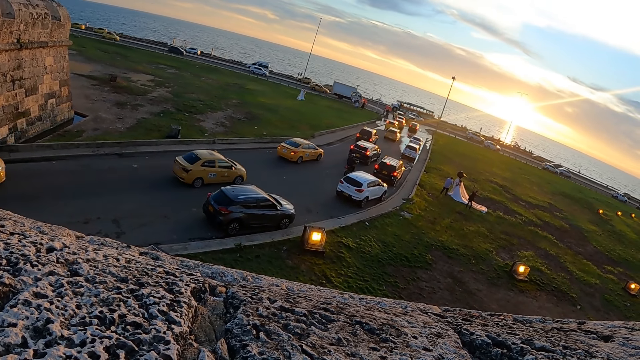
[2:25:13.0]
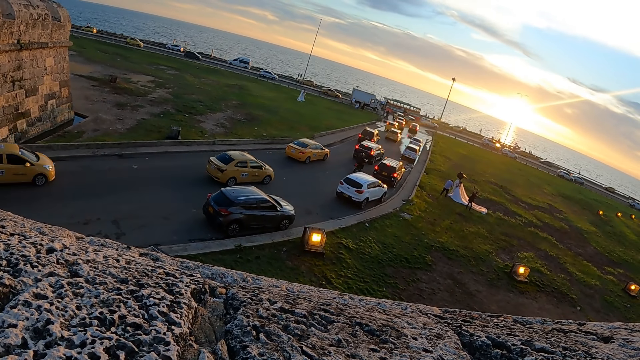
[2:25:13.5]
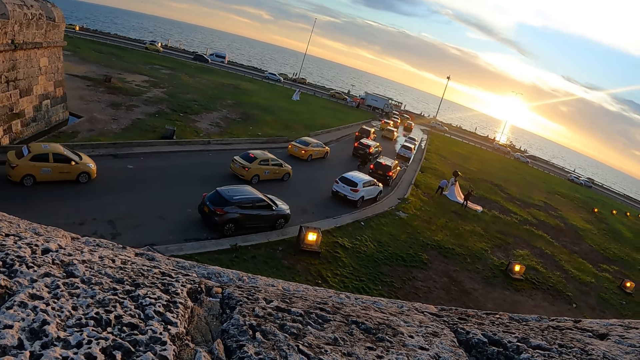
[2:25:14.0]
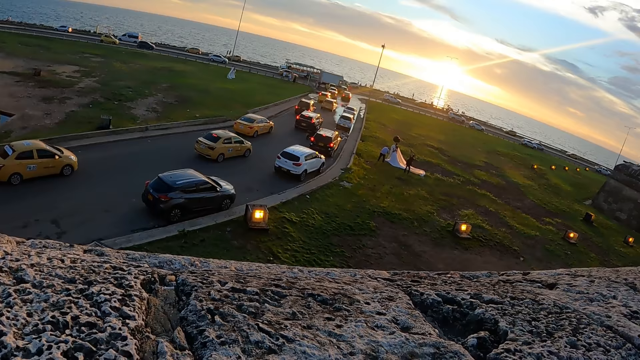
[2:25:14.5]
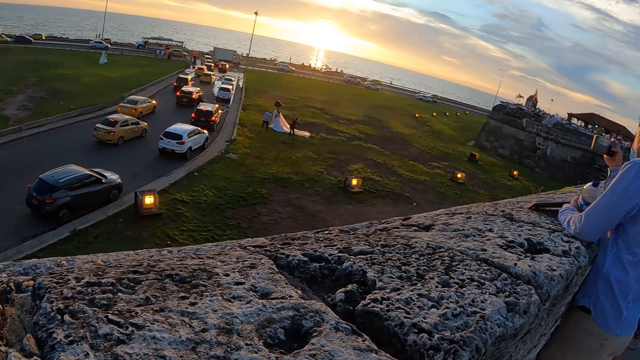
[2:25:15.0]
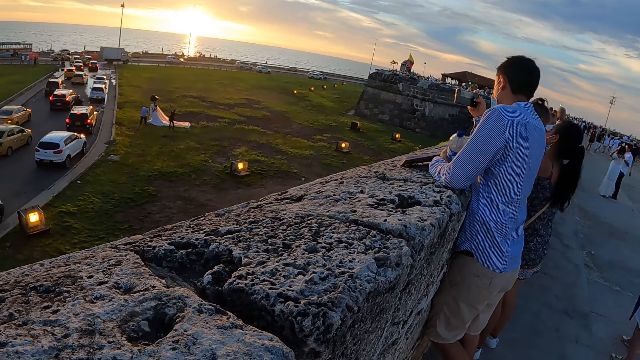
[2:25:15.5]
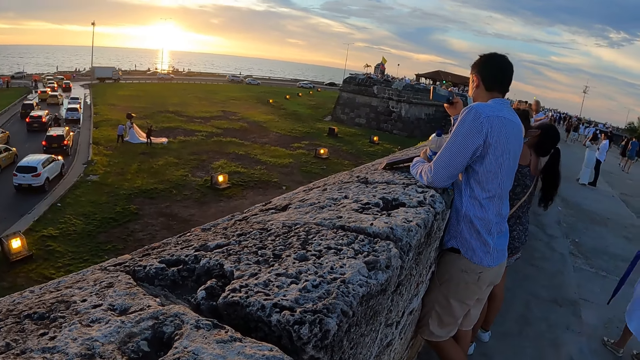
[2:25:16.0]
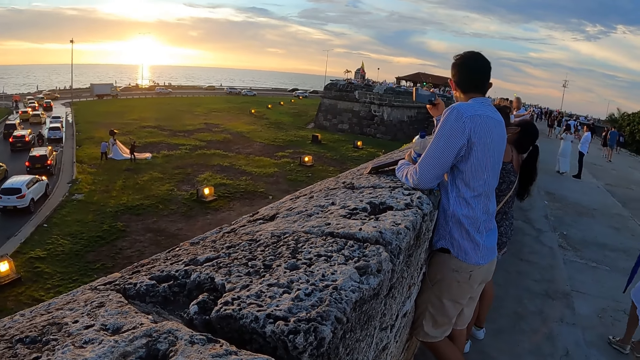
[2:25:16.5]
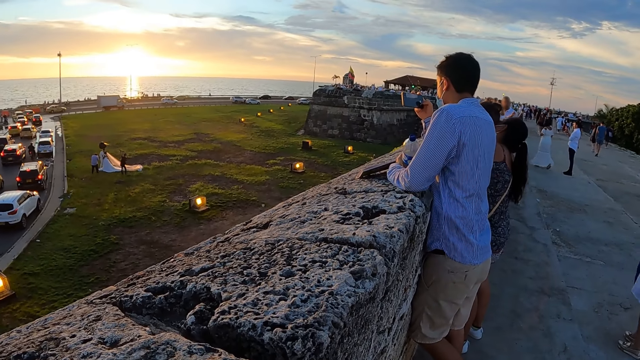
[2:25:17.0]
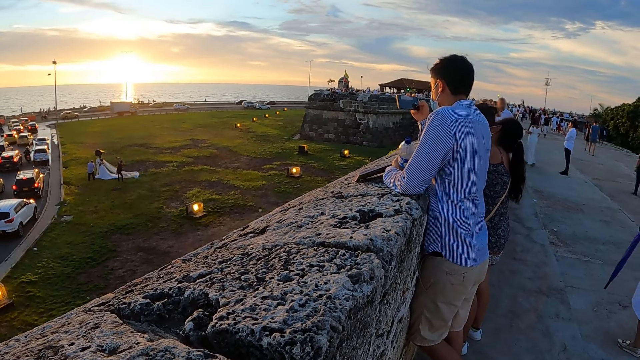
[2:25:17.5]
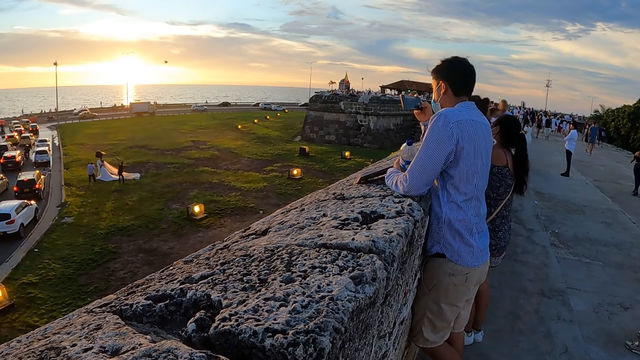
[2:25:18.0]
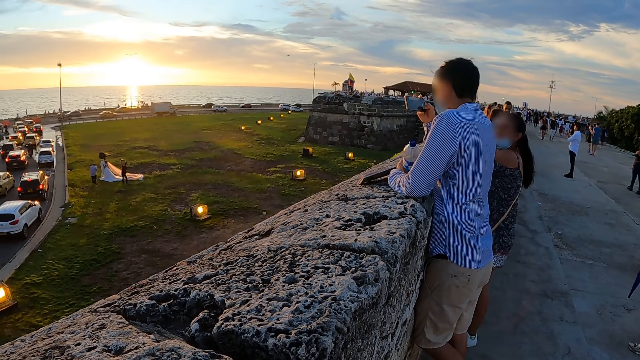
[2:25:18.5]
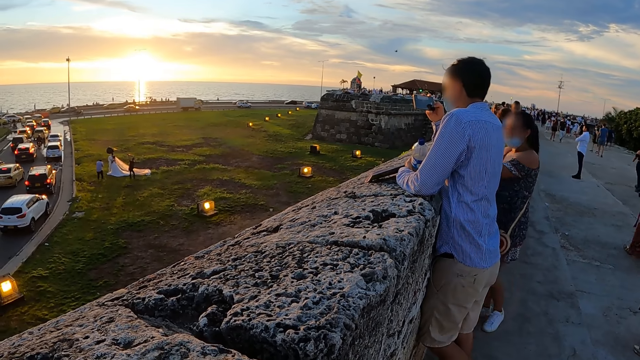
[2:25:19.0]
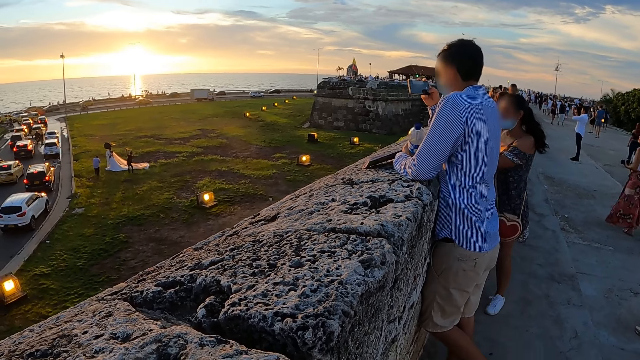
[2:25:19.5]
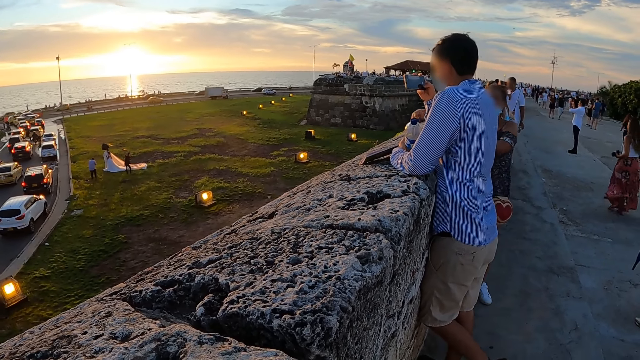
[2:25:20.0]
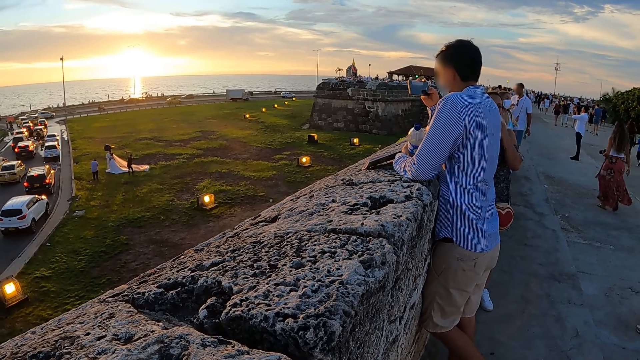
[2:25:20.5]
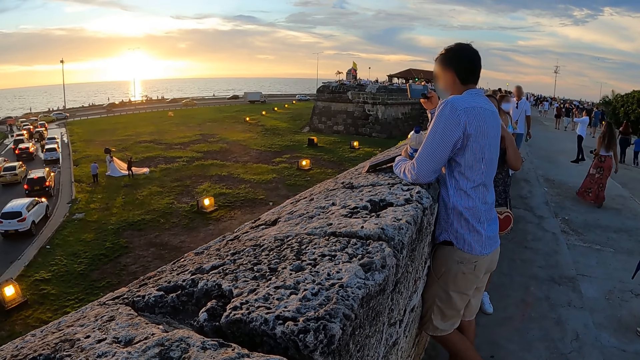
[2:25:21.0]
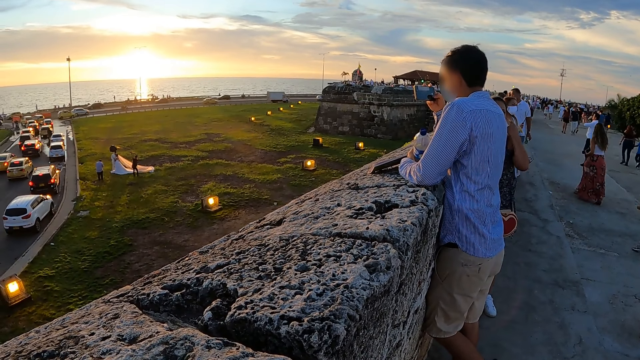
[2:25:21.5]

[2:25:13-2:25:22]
The camera wearer looks around. A person moves near another person. The other person records the video with the phone.

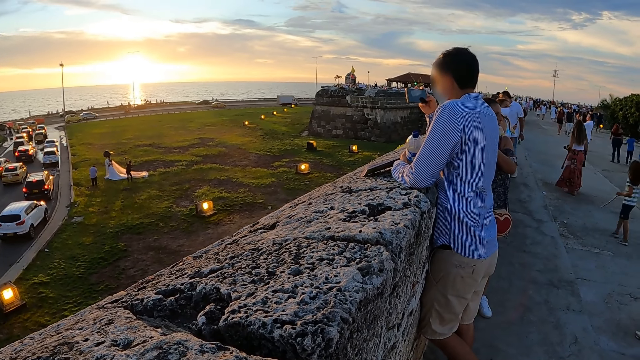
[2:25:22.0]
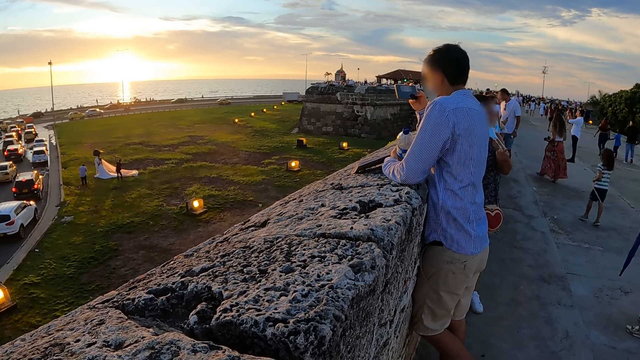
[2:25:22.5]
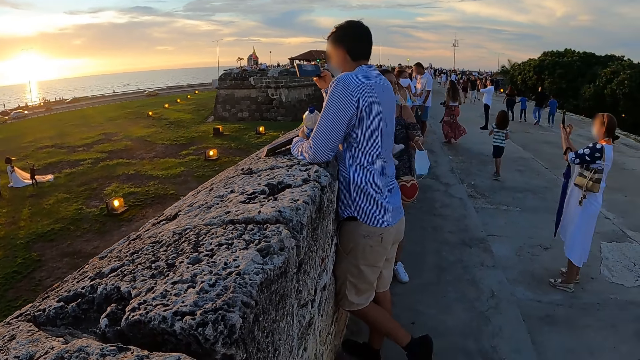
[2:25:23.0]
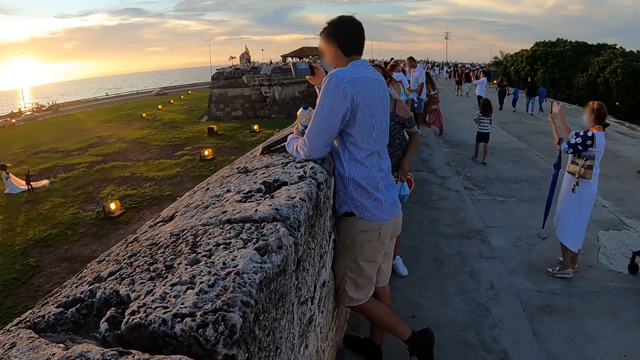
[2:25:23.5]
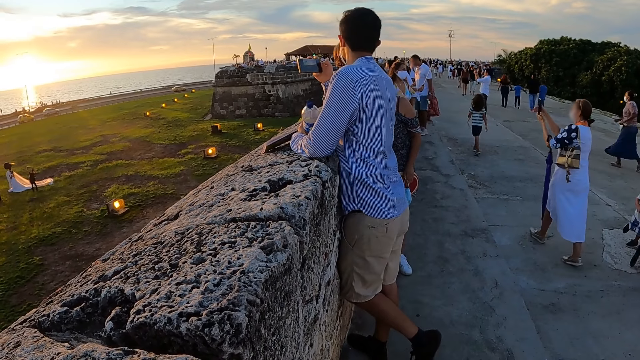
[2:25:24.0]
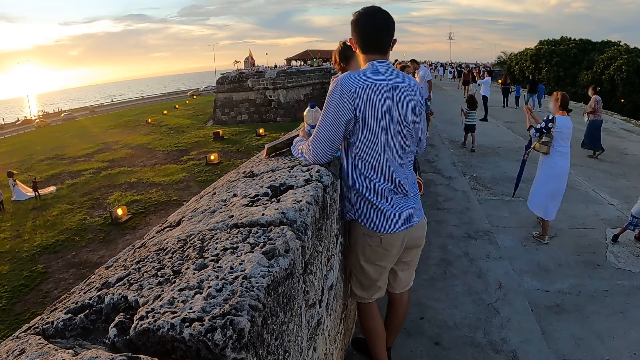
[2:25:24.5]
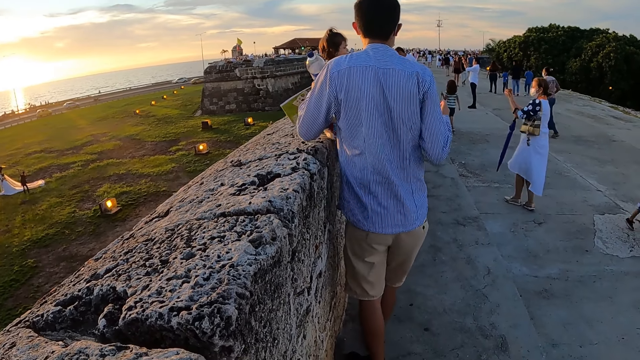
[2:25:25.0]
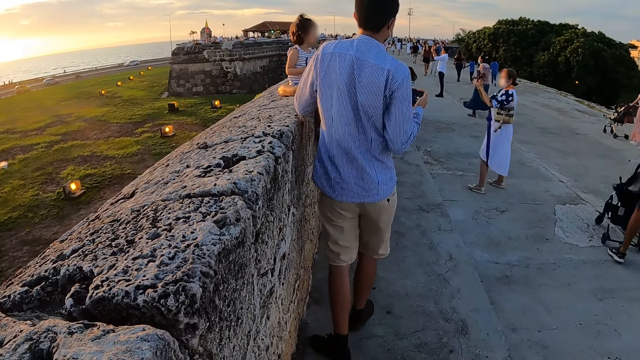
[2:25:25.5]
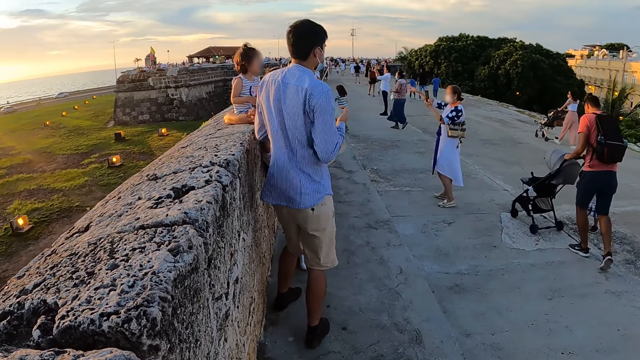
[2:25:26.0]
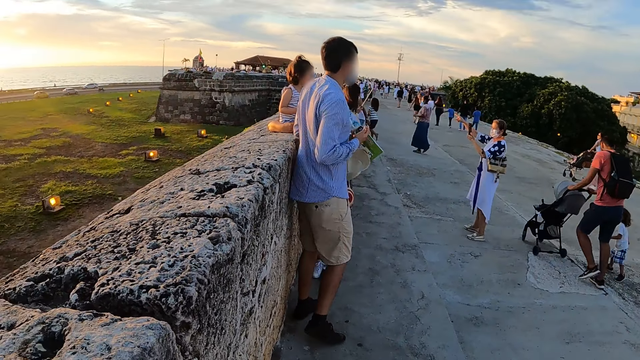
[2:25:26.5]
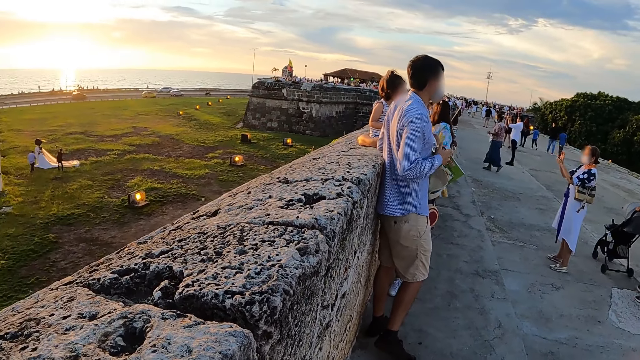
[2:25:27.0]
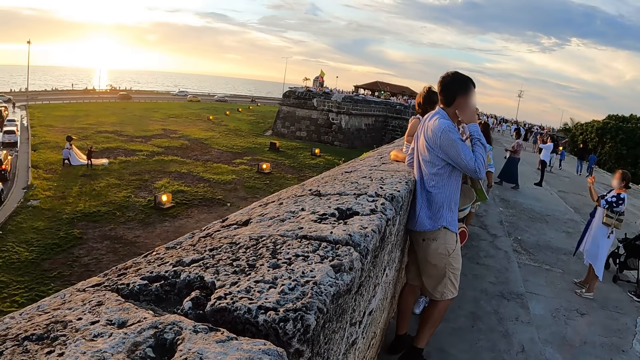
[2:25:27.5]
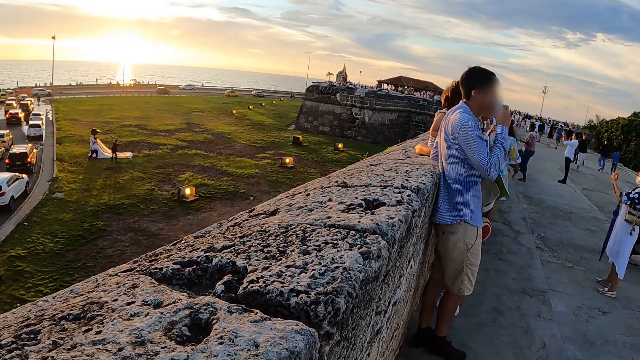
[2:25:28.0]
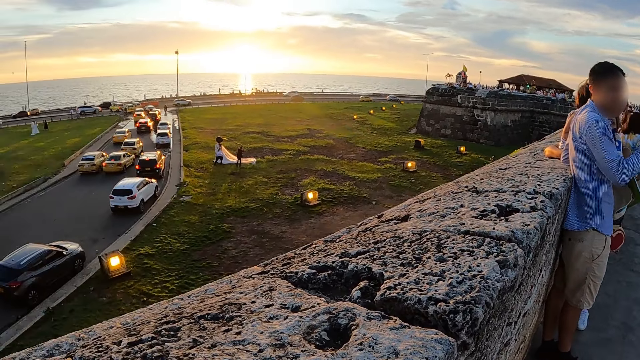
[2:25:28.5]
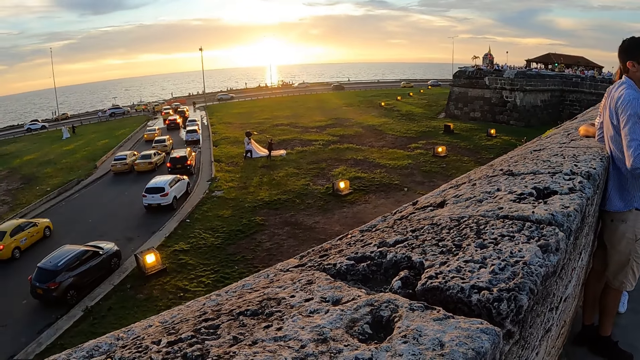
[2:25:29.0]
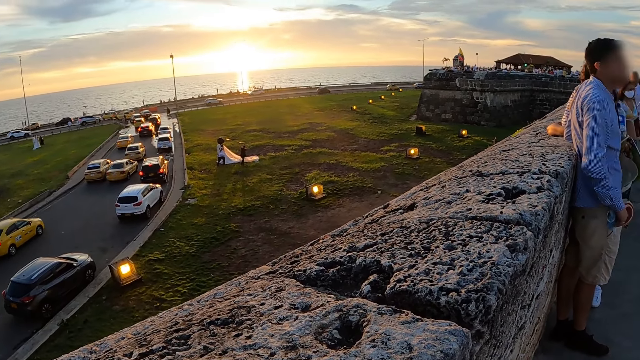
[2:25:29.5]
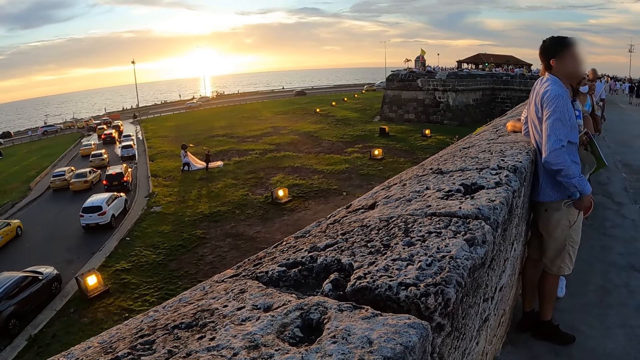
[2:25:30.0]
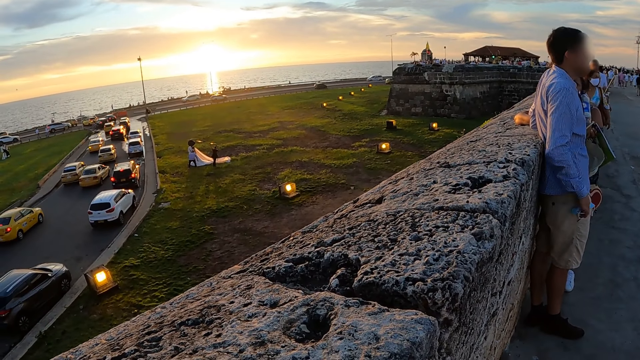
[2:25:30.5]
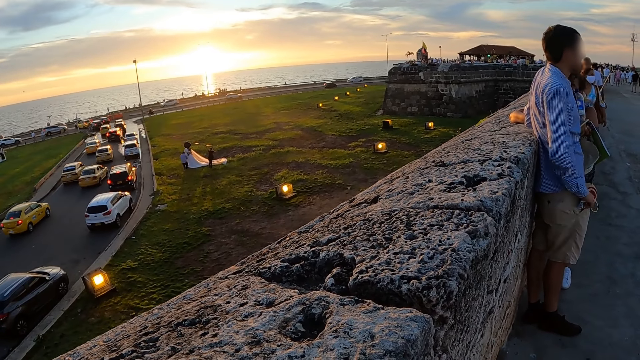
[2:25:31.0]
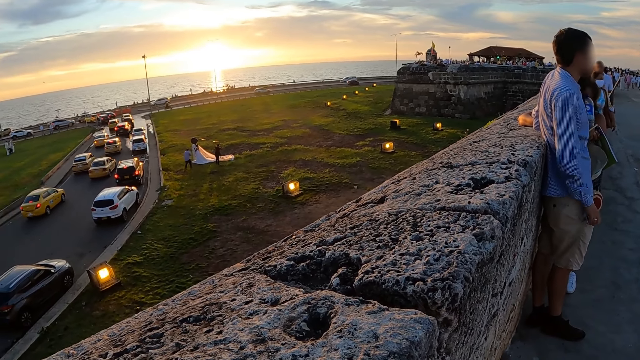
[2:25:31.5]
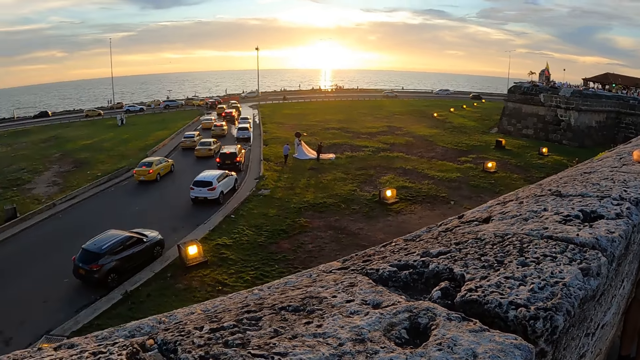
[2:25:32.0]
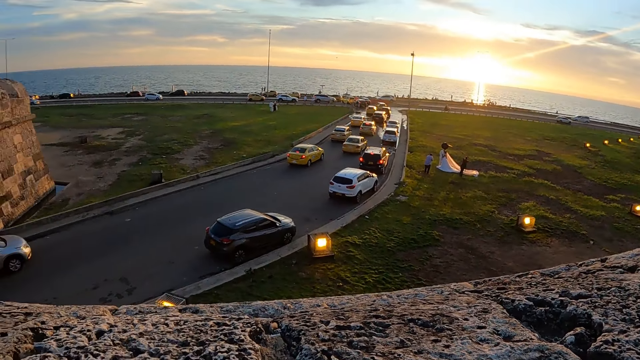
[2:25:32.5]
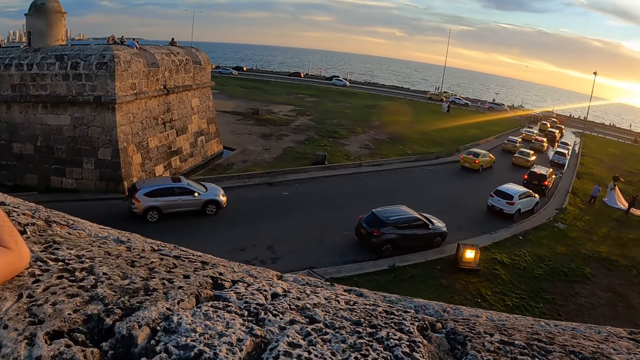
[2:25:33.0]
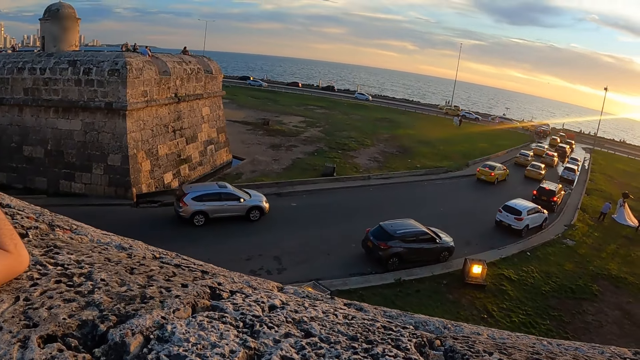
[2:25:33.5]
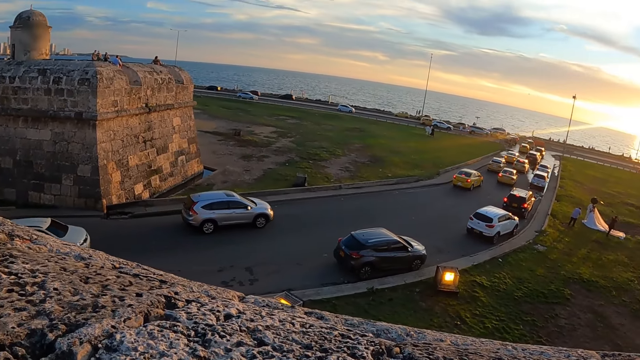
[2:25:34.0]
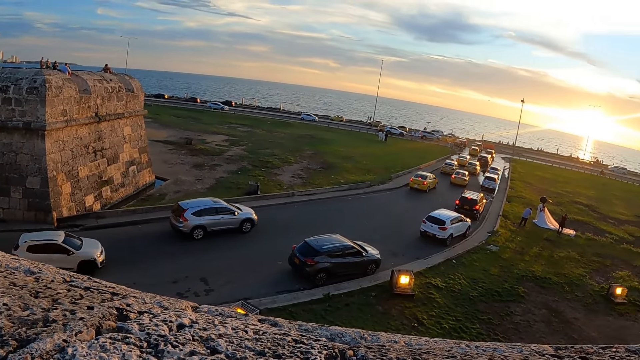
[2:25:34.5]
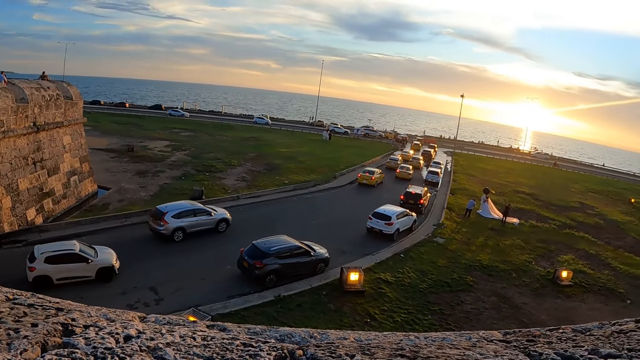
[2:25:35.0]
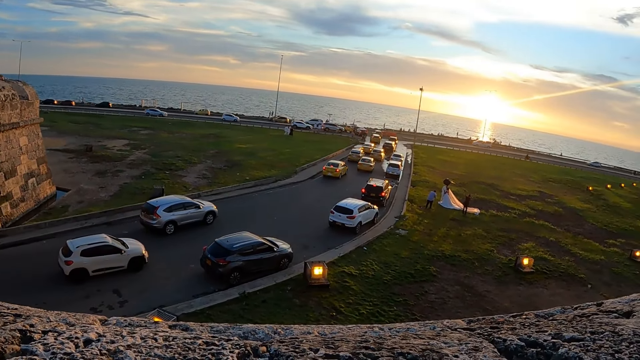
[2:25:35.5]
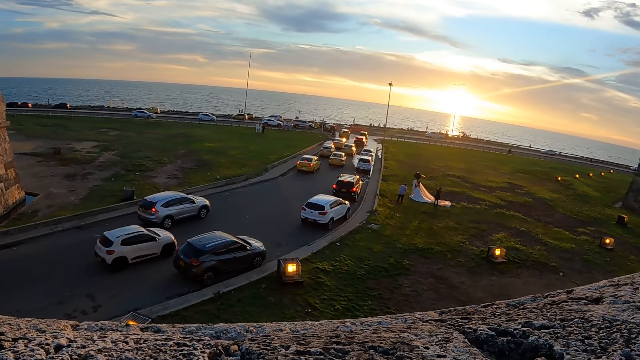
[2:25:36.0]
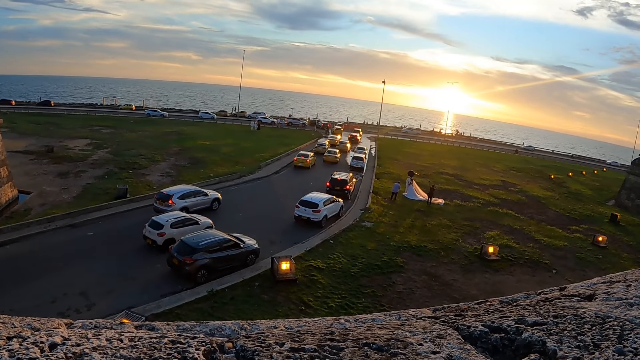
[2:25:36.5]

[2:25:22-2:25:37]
A person records the video with the phone. Another person moves to the pavement. Another person runs towards the second person. Another person pushes the trolley. Another person removes the mask. The same person puts the mask in the pocket. The camera wearer looks down the bridge.
